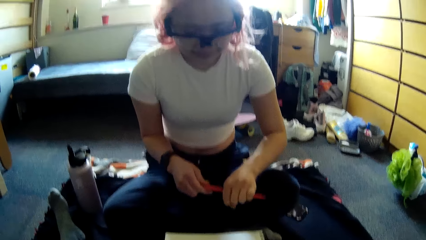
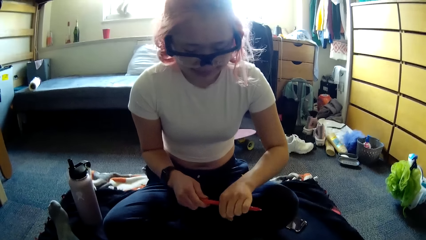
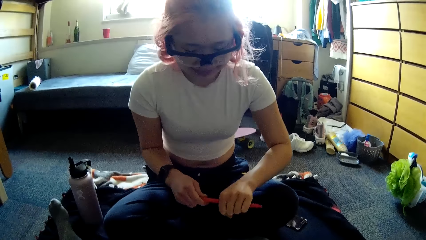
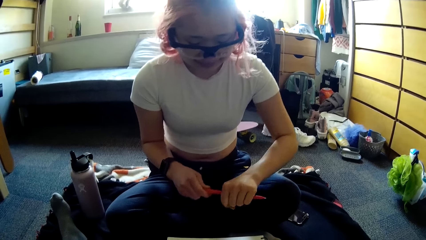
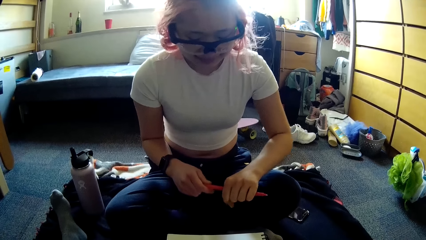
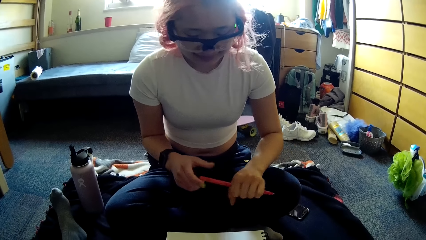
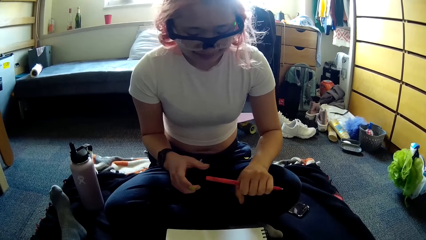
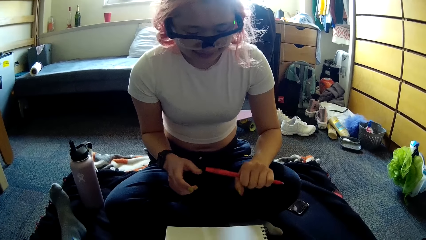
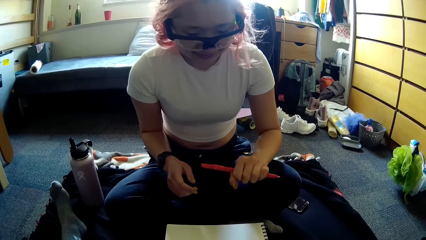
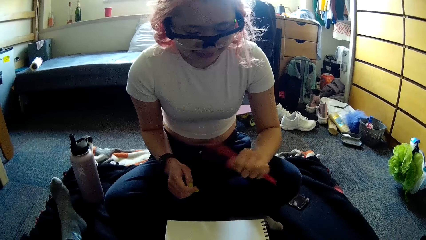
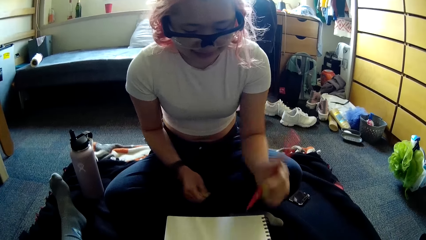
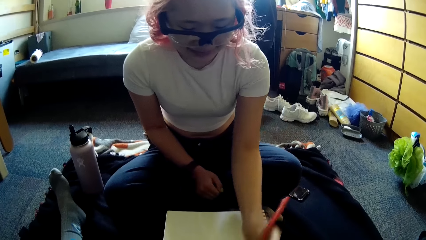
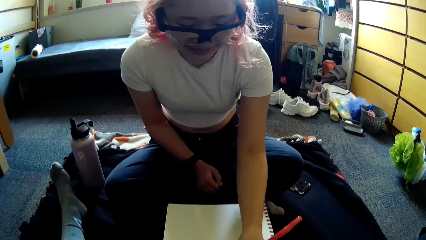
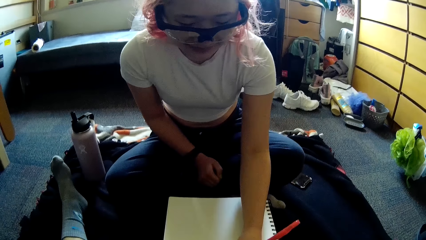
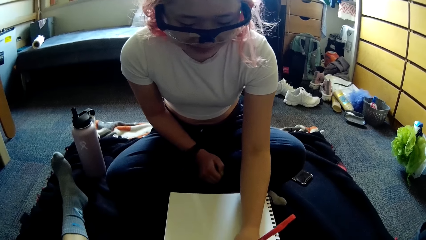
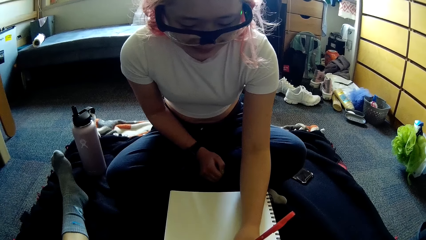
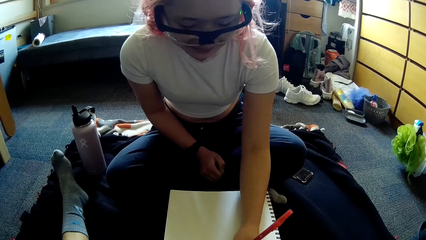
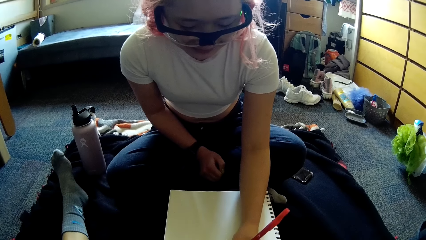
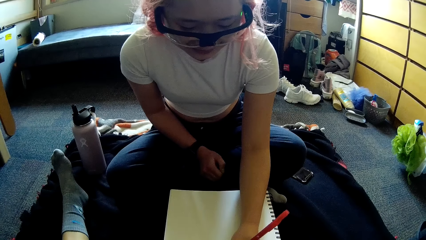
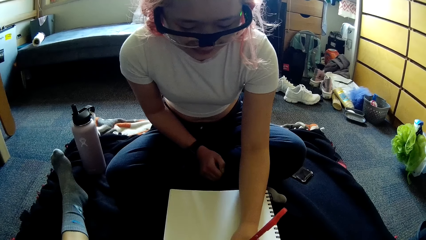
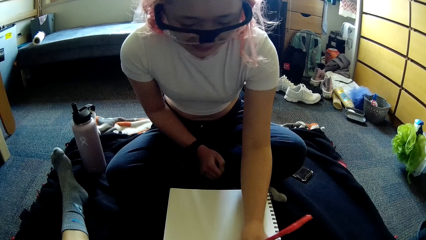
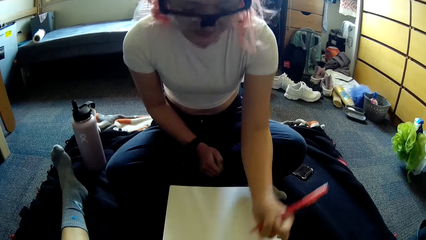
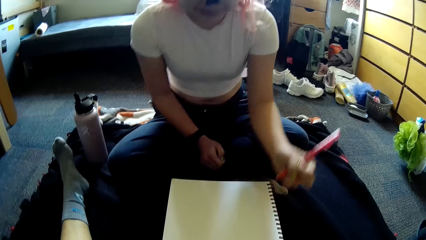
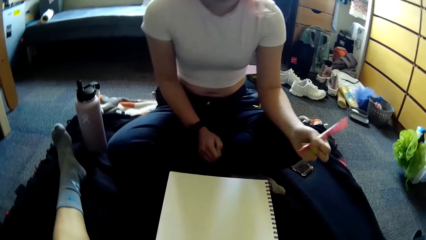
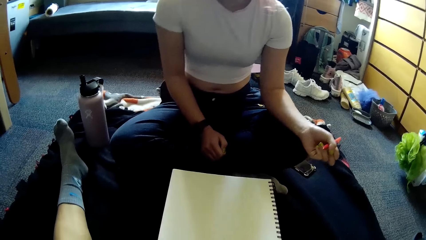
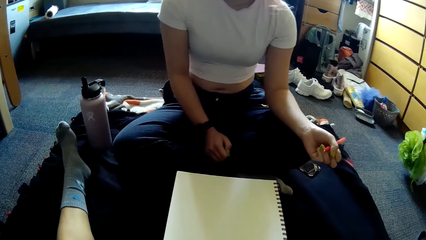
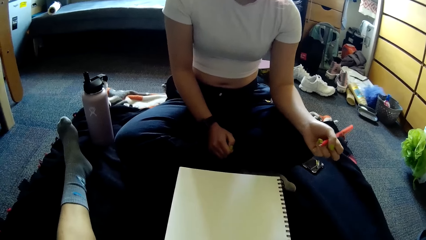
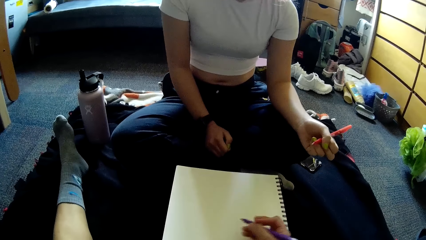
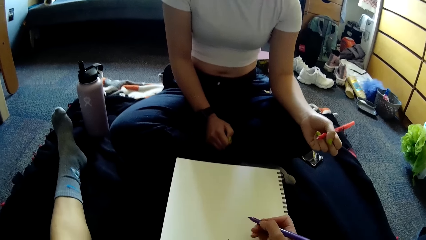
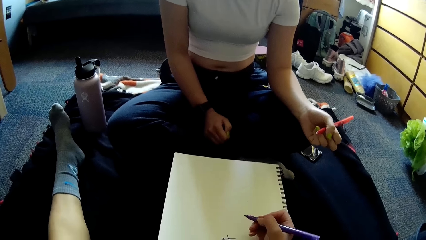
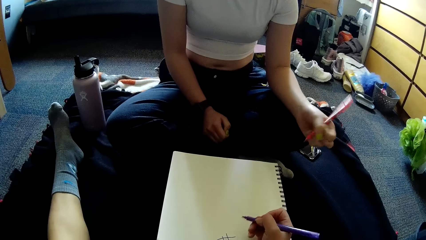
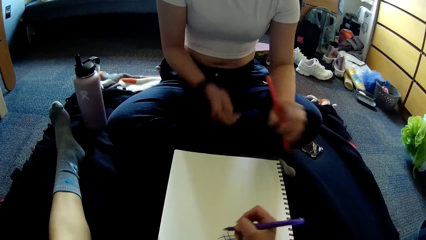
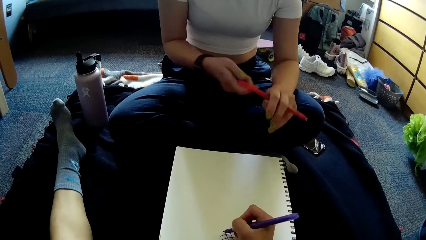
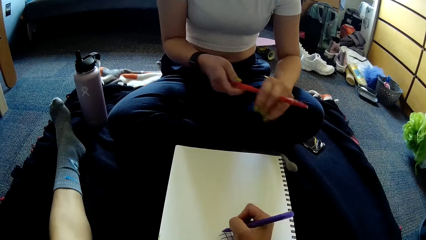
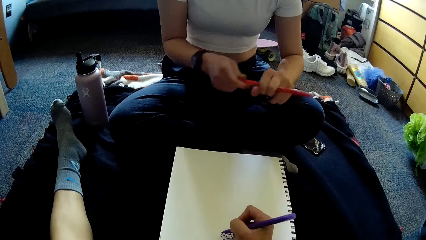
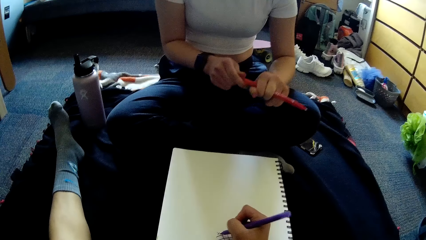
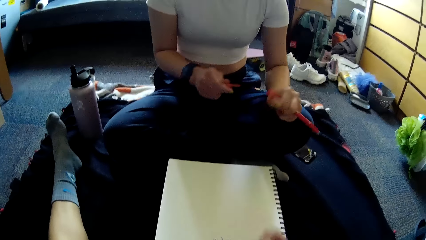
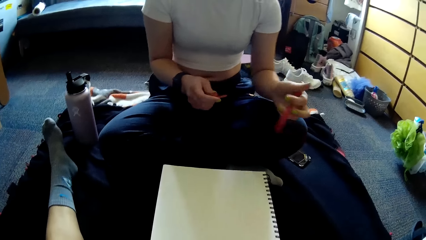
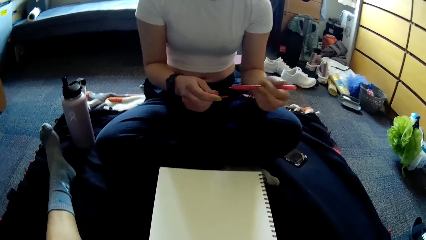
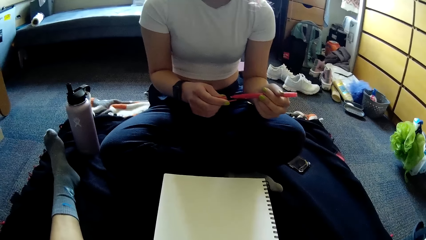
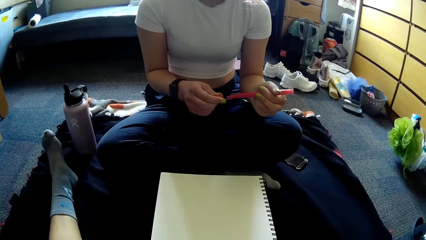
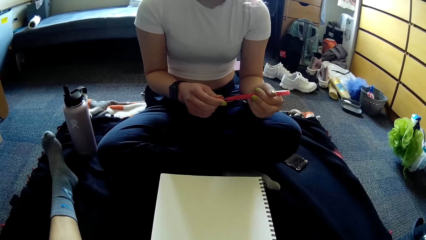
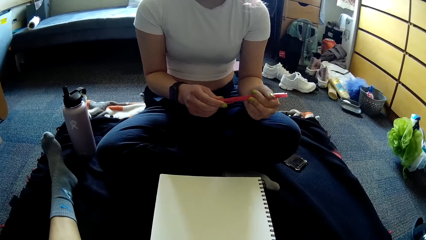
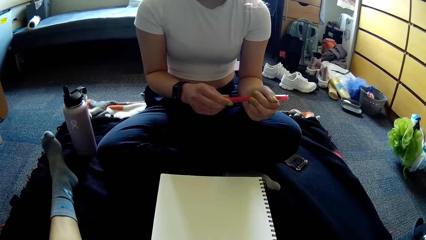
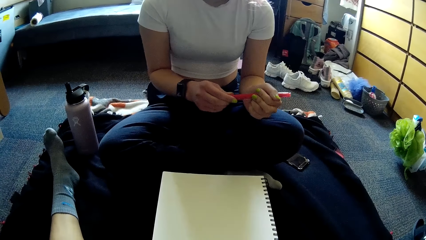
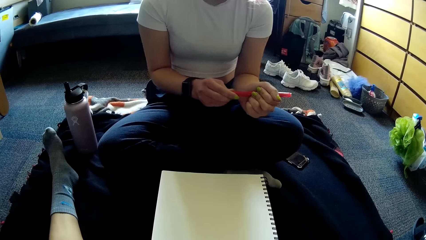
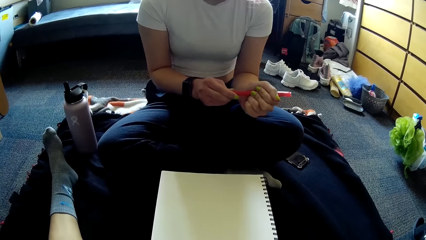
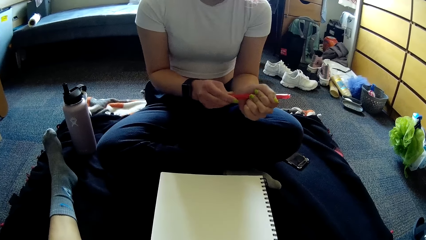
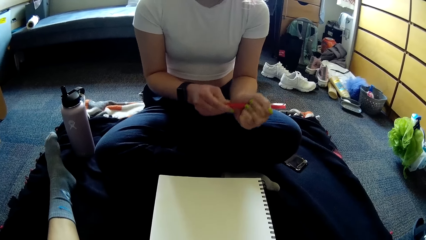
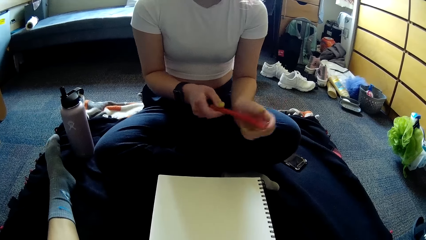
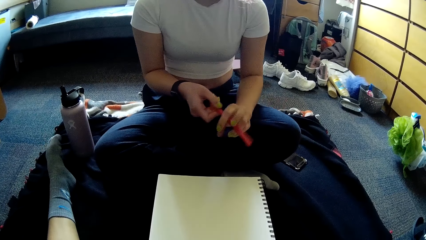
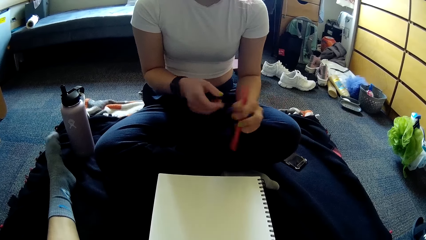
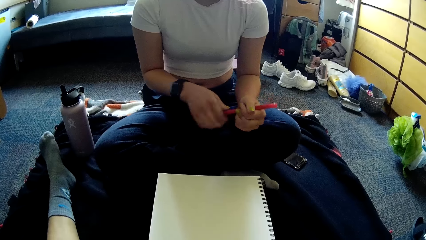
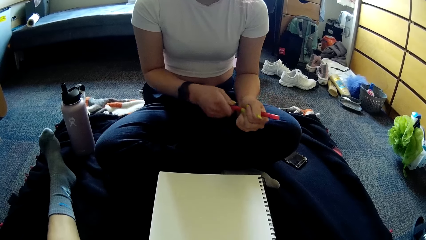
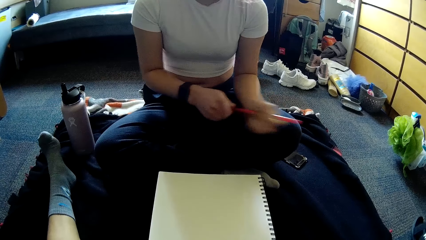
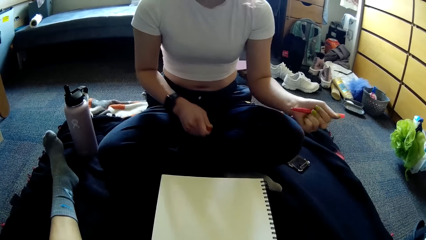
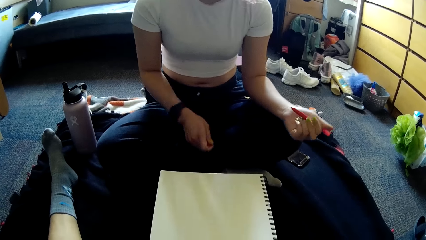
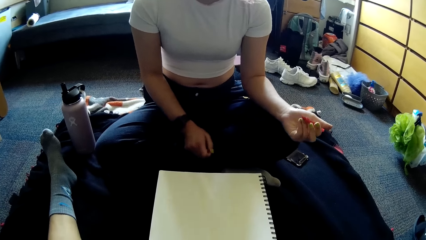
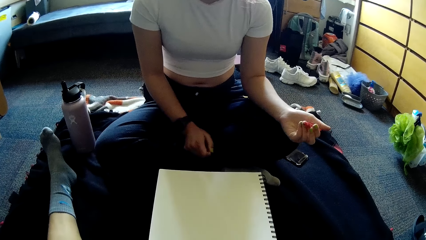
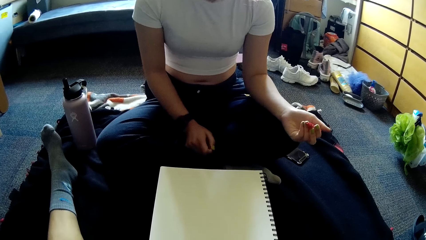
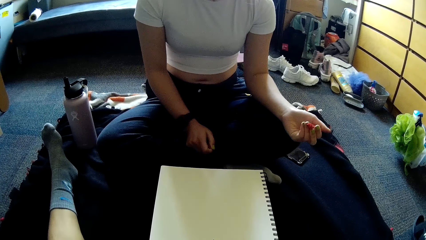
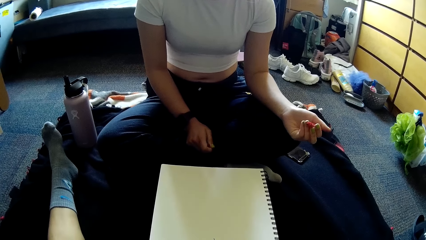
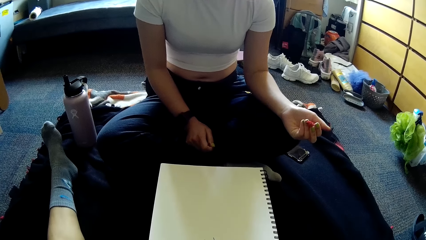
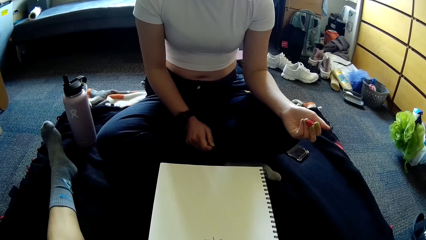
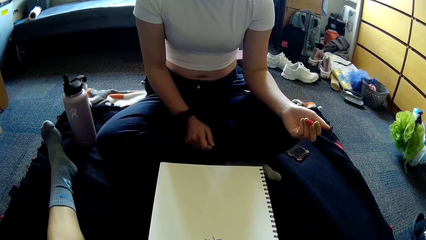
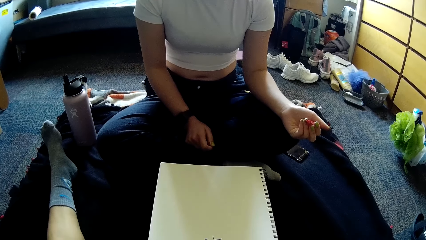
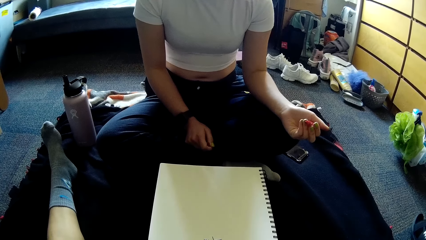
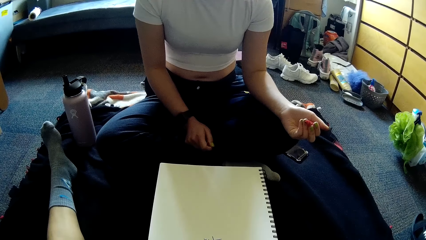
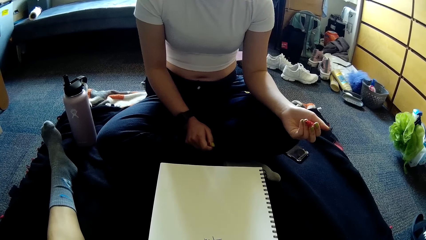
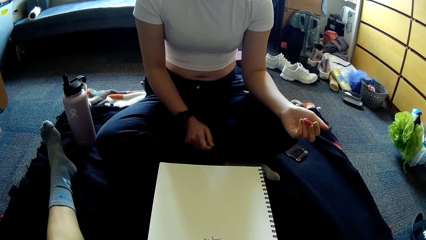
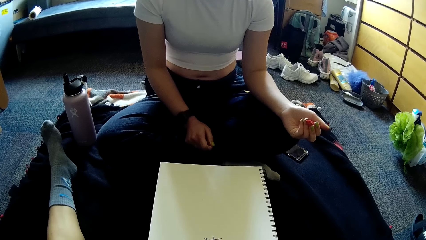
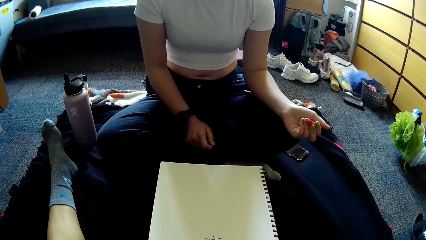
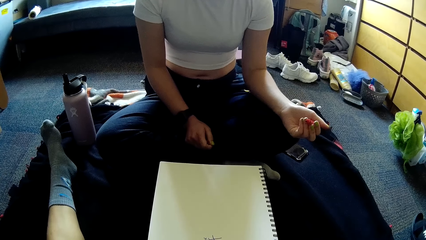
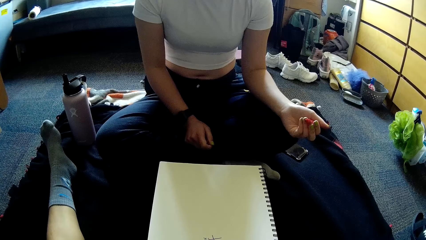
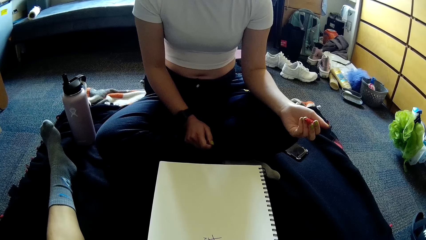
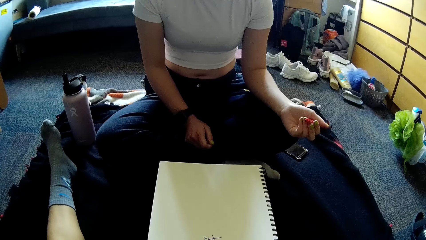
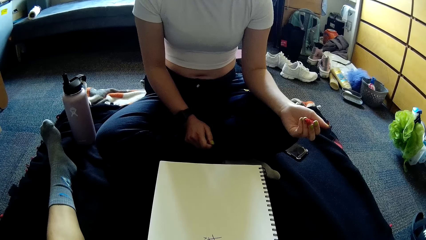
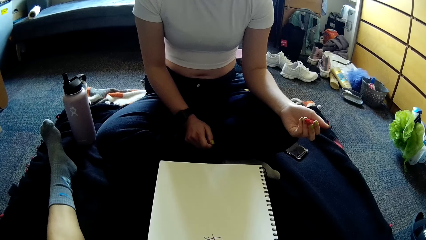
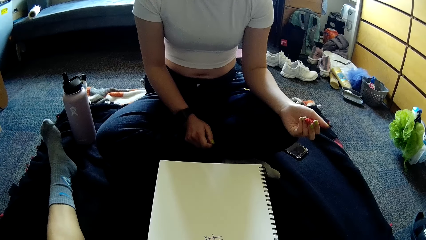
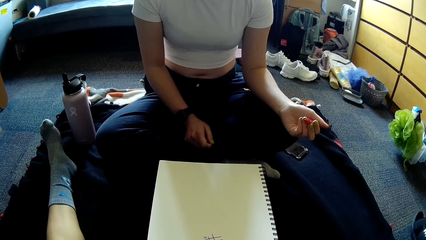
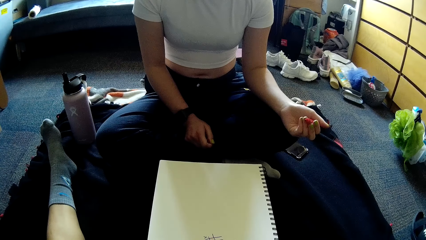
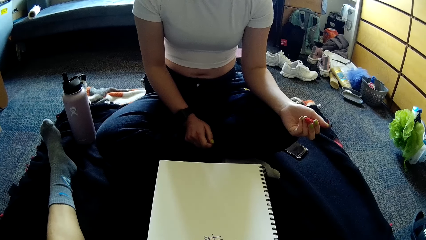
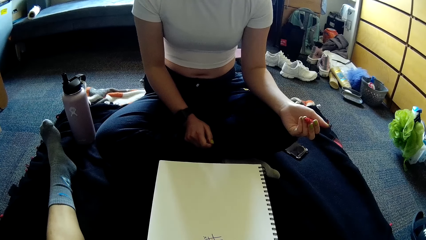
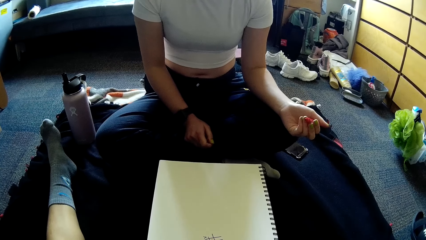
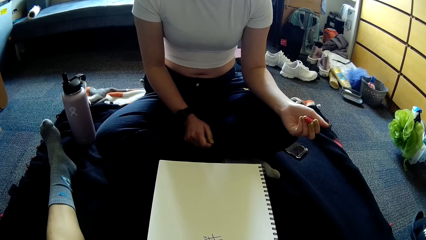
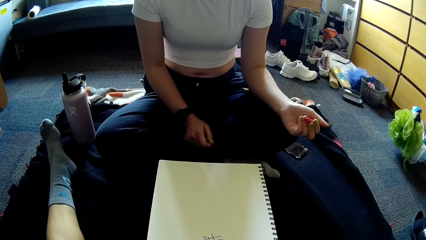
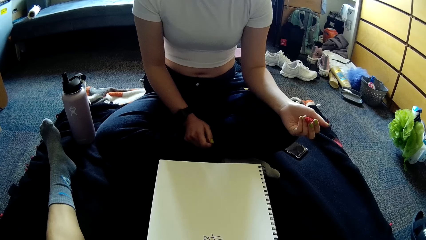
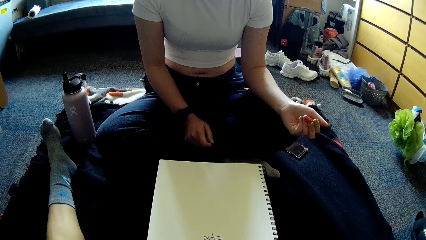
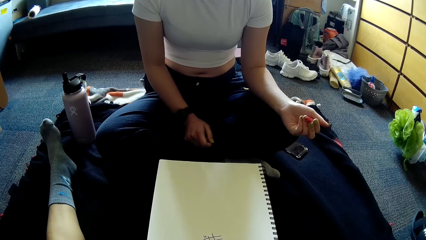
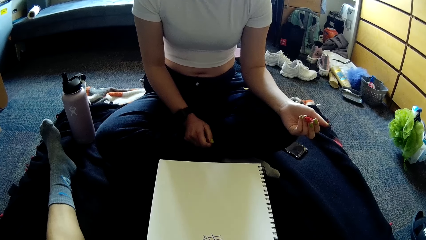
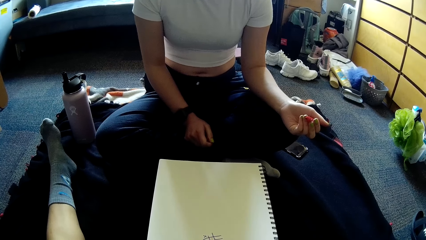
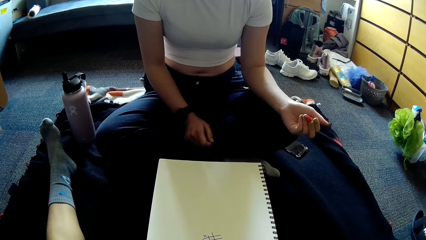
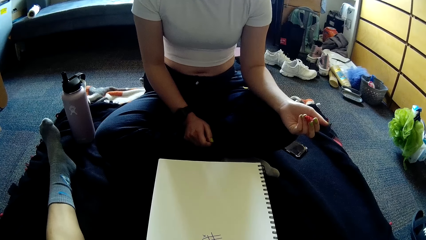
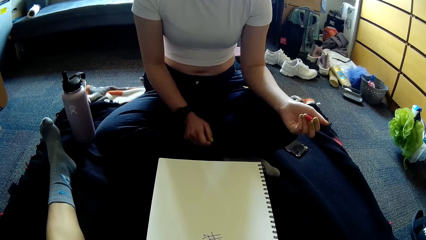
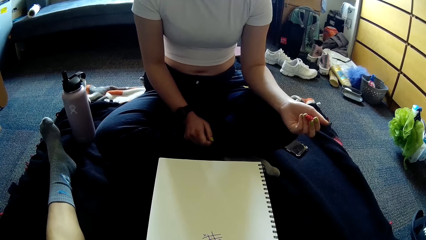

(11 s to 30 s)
A woman places the lid at the back of the pen. The woman plays paper game with a pen in her left hand on a jotter. The camera wearer plays paper game with the pen in the right hand on the jotter. The woman removes the pen's cover with both hands, attaches the pen cover to it with both hands, and removes the pen's cover with both hands. The camera wearer looks on.
